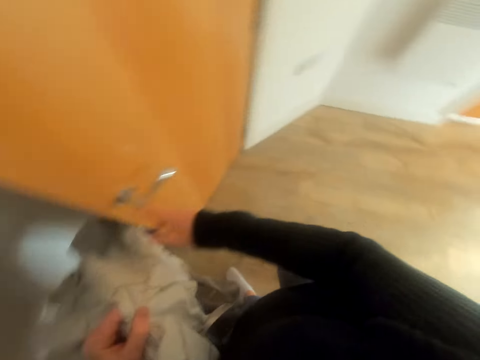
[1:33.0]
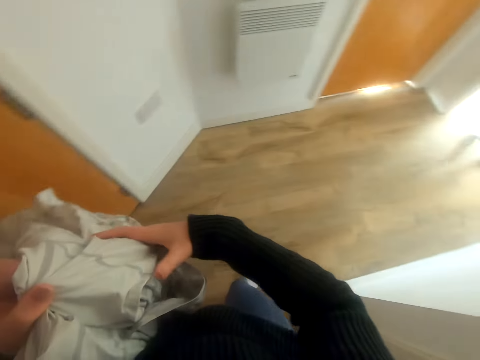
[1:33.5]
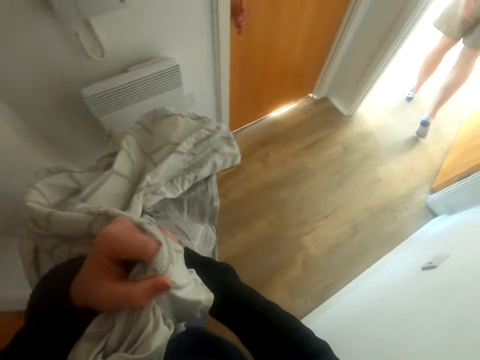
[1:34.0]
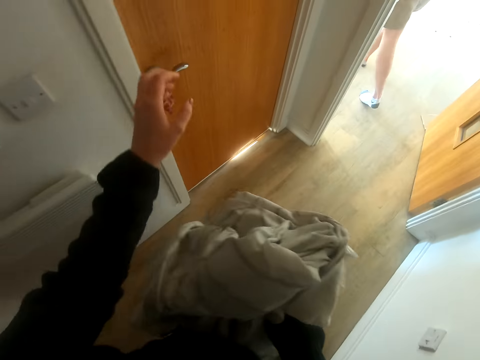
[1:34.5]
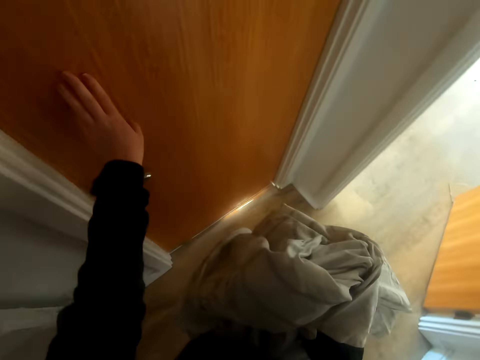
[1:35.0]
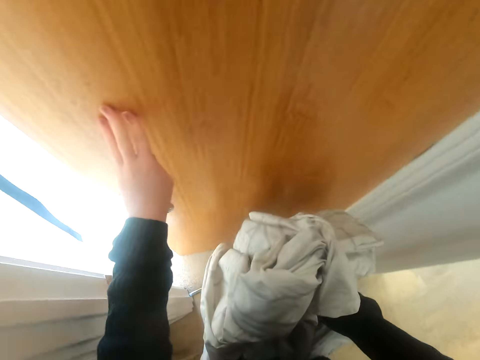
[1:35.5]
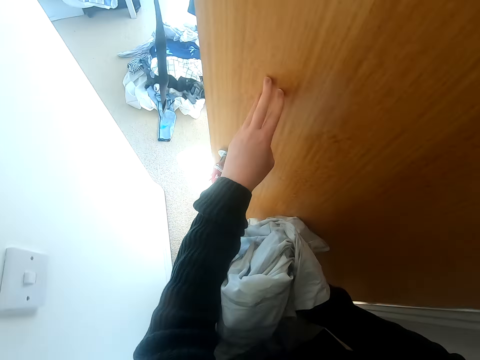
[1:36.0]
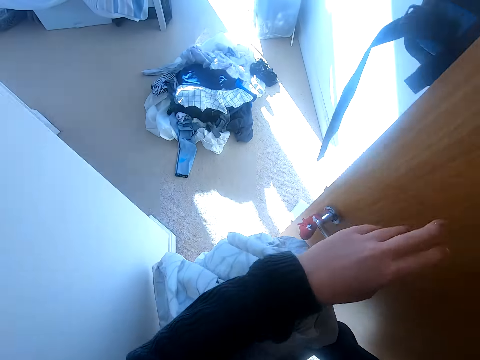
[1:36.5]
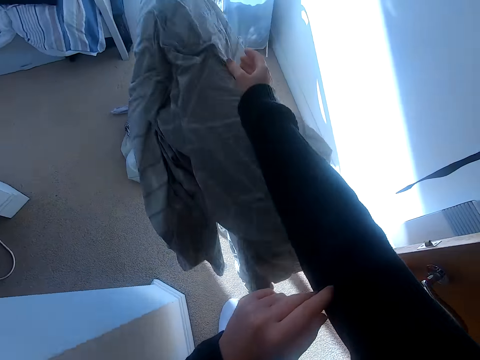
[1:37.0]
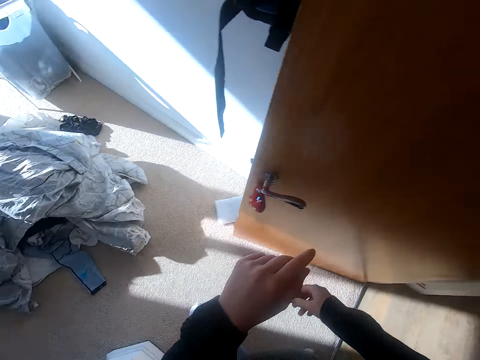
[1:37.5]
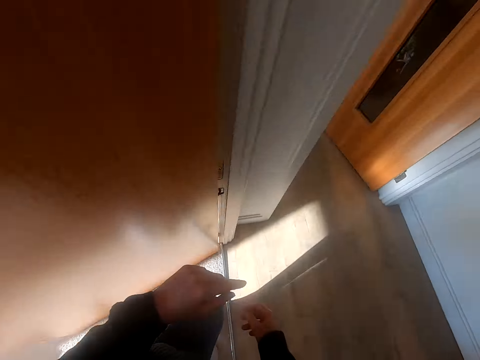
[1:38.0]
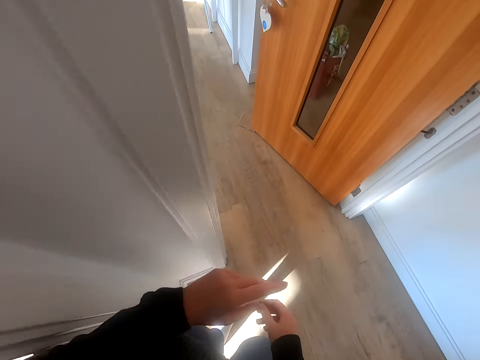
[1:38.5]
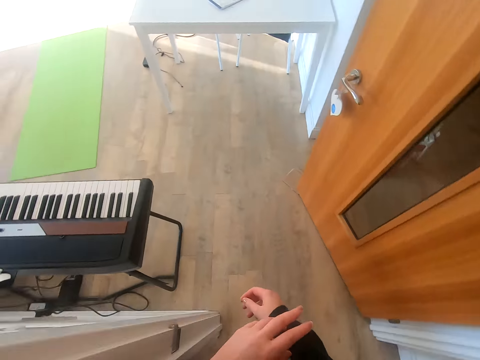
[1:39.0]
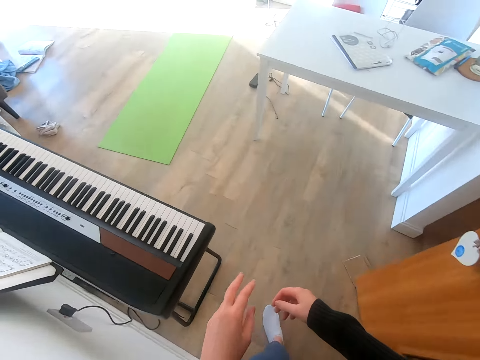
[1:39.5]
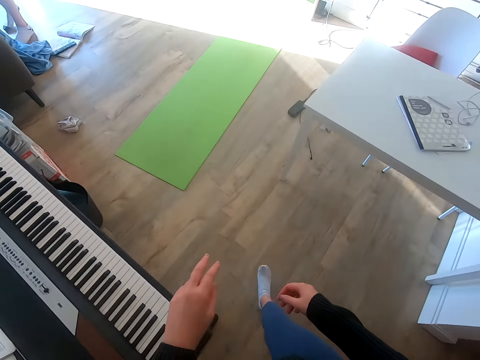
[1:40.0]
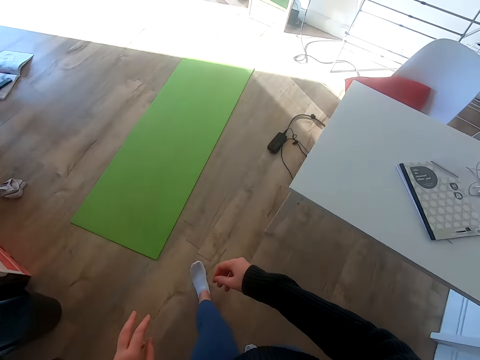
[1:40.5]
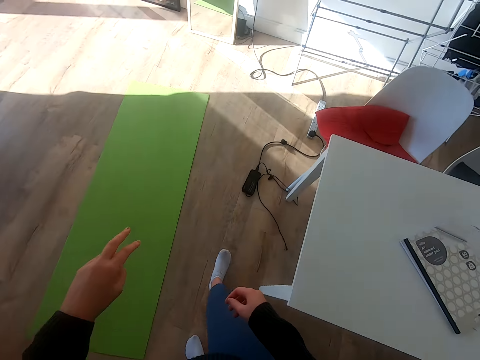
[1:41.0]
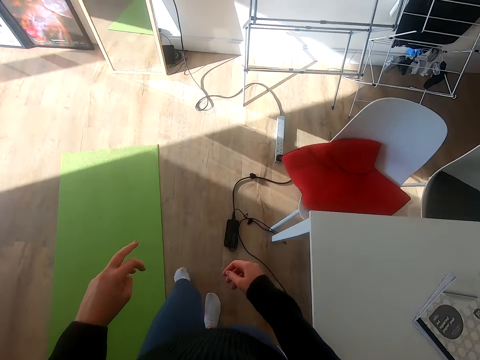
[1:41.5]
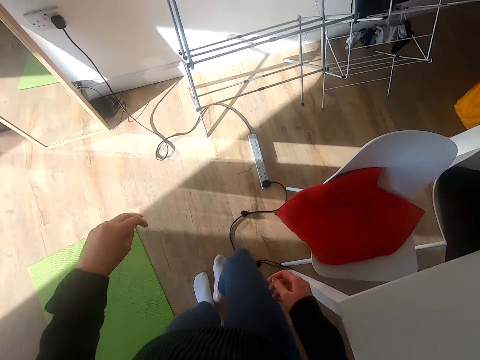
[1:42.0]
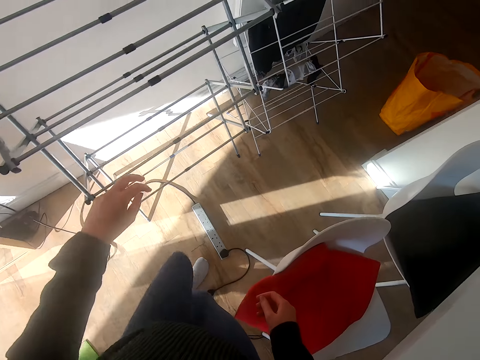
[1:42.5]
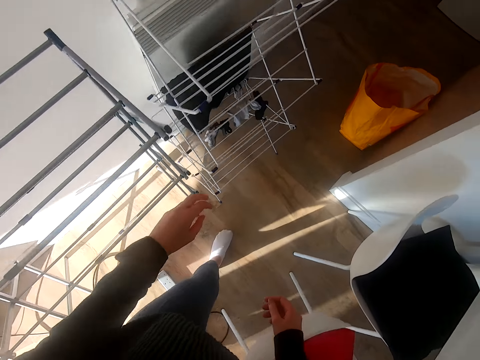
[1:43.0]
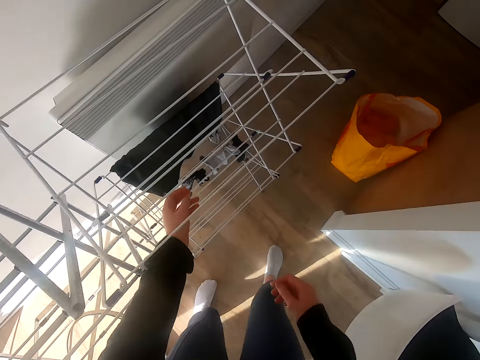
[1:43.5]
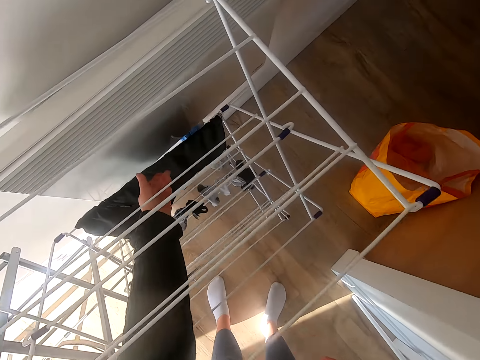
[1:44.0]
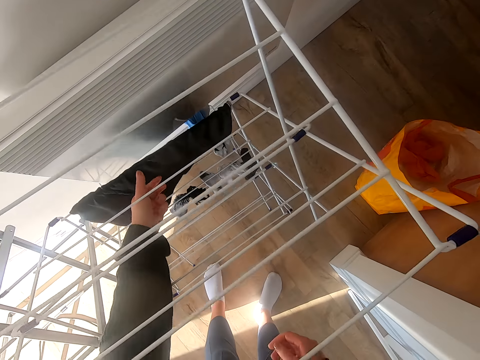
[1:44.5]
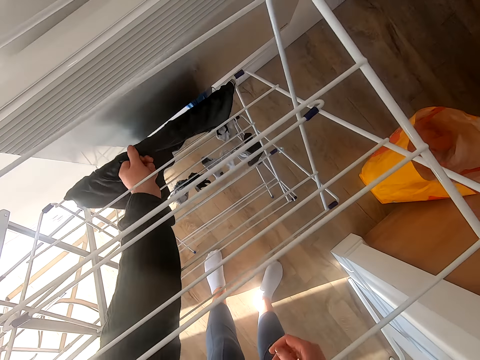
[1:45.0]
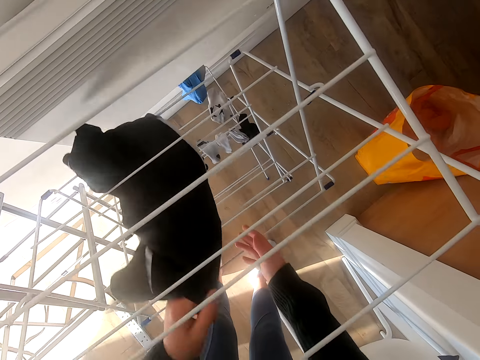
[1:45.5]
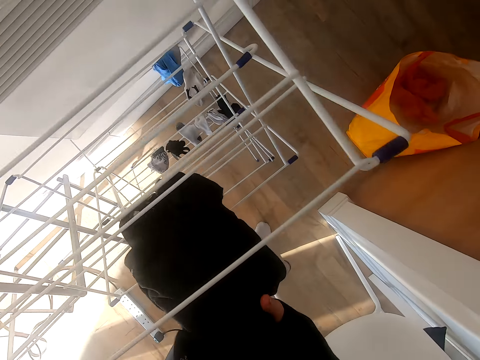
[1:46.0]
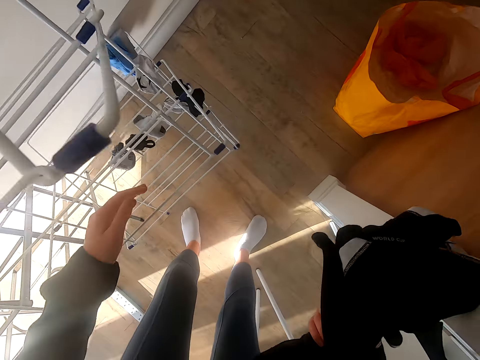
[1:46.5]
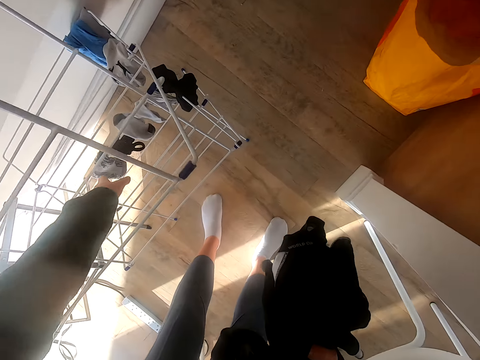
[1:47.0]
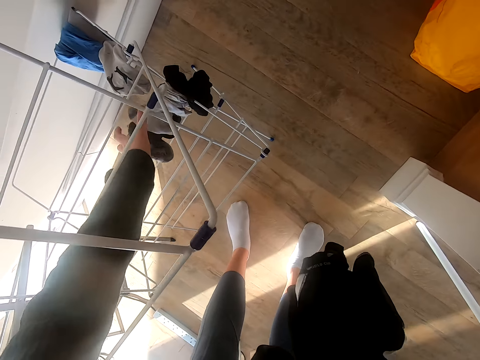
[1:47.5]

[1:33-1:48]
The camera wearer closes the door. They open the door. They drop the bedsheet on the floor. They walk to the stand. They collect the clothes from the stand. They hold the cloth.

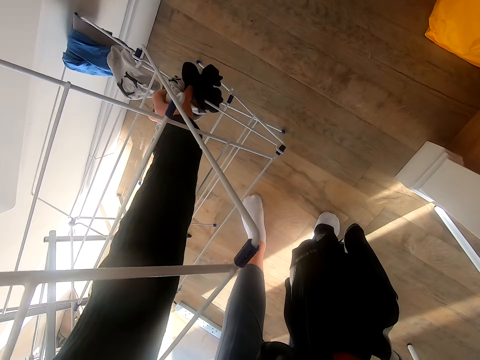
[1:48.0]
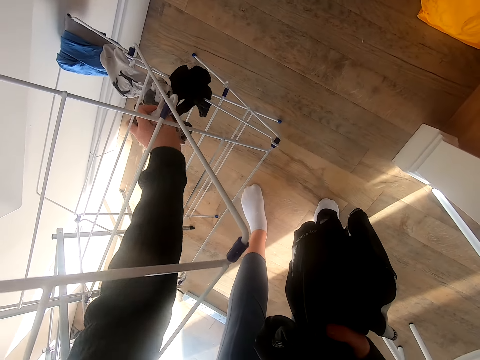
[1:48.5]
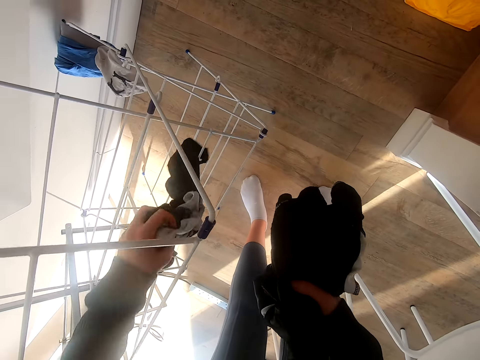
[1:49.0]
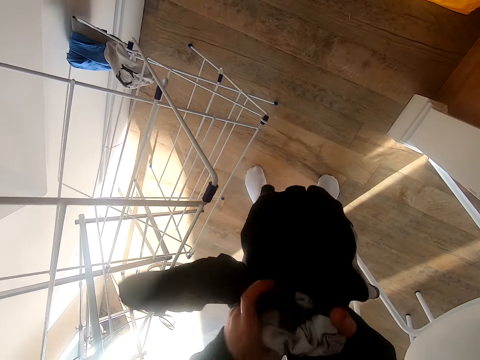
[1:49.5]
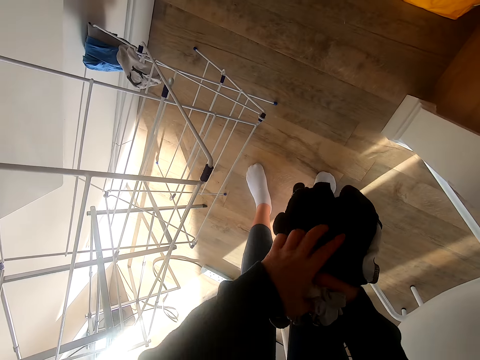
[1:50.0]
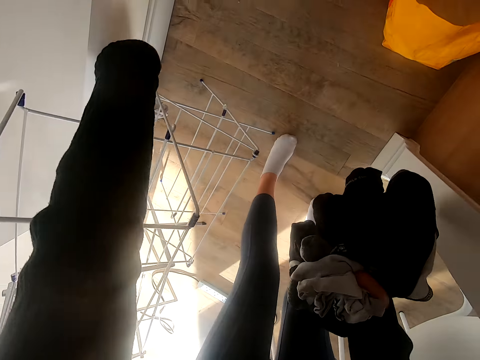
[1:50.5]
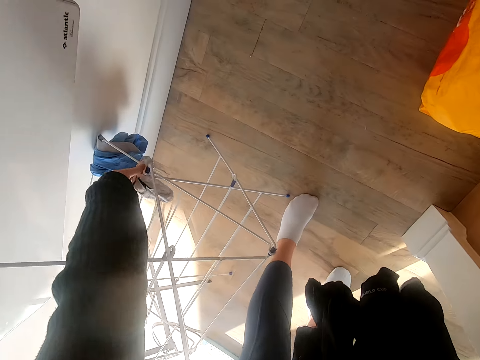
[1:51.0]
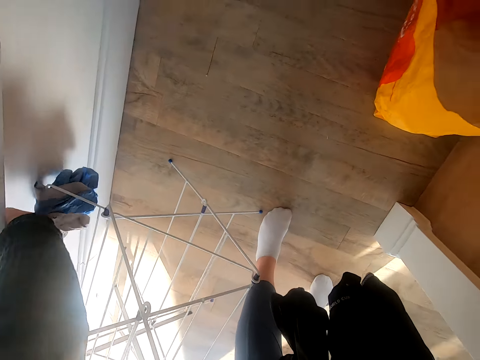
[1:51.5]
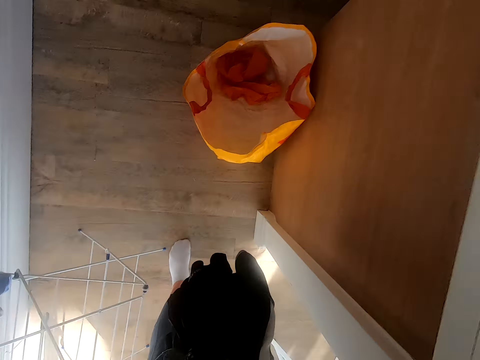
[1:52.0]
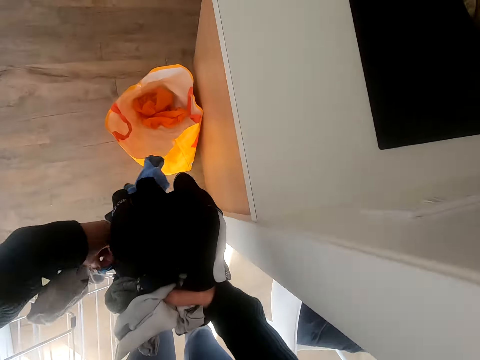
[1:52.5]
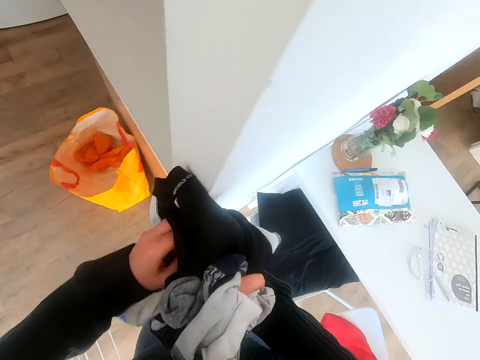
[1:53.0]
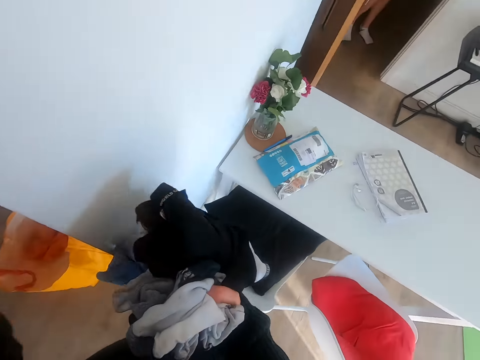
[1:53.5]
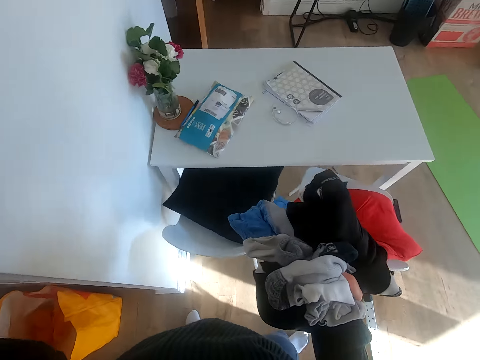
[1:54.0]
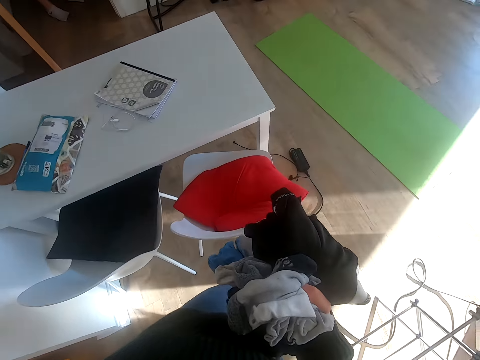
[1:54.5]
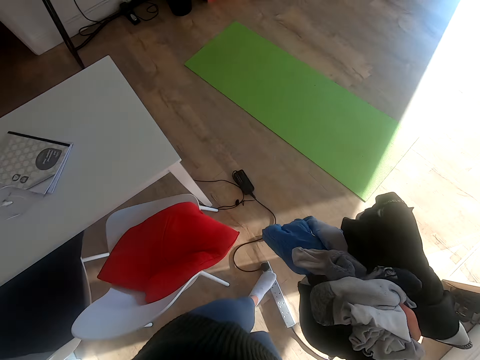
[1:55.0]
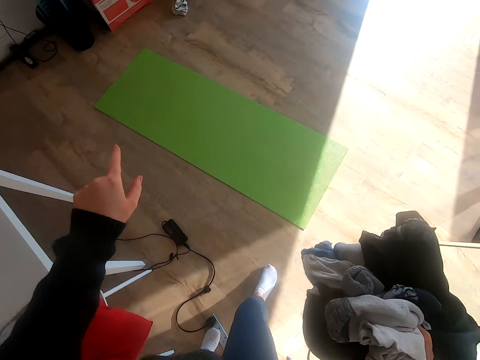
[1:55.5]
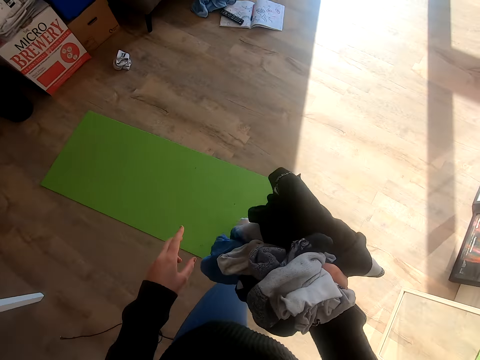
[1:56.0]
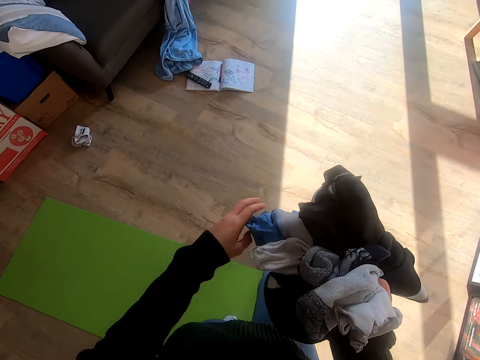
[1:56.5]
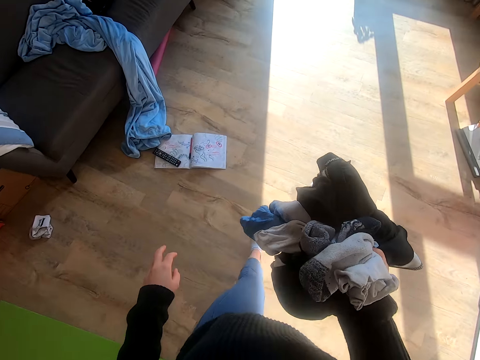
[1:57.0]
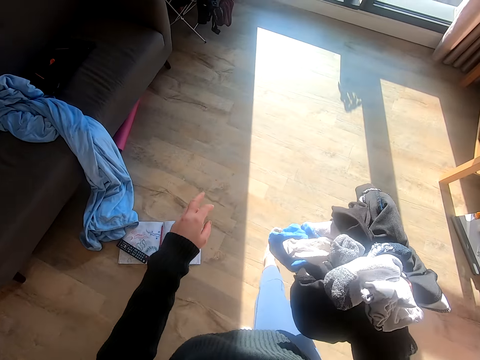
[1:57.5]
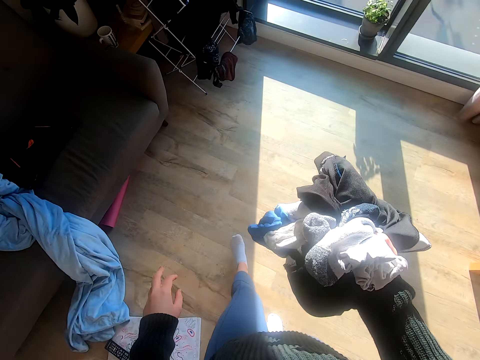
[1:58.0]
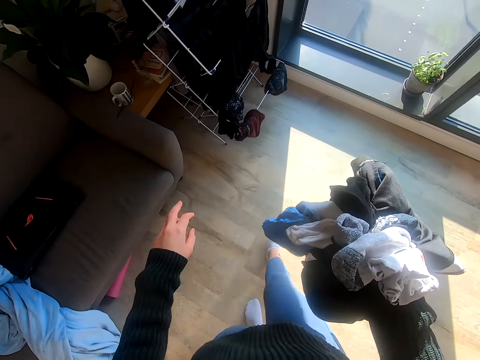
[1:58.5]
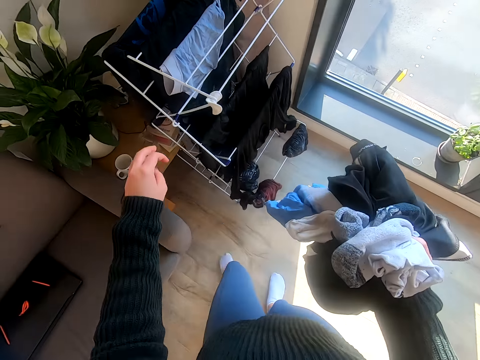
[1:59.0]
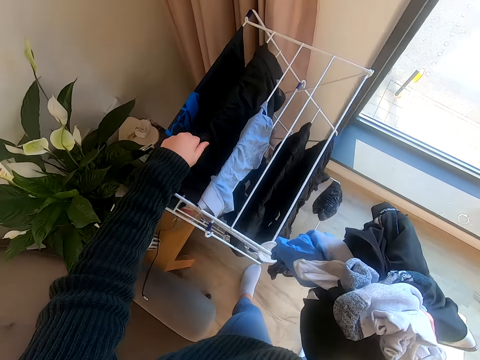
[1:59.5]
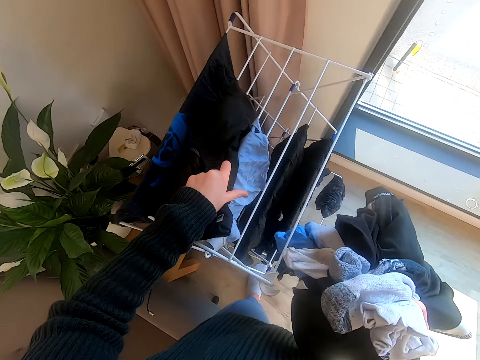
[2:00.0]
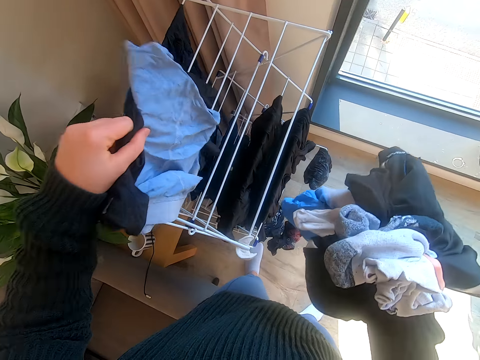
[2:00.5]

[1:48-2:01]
The camera wearer holds the socks. They put the clothes on the hand. They collect the clothes from the stand. They put the clothes on the hand. They walk to the stand. They walk with the cloths. They collect the clothes from the stand.
